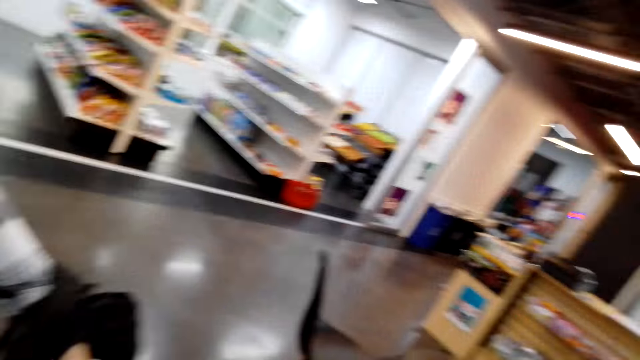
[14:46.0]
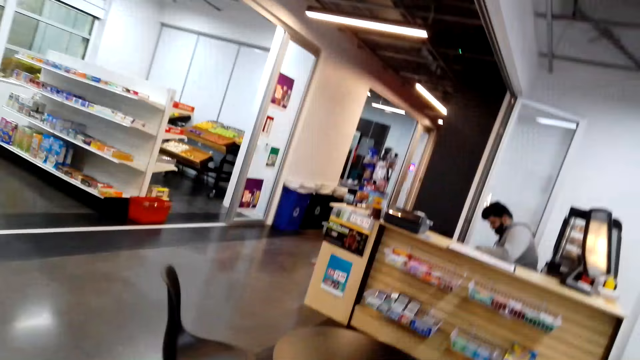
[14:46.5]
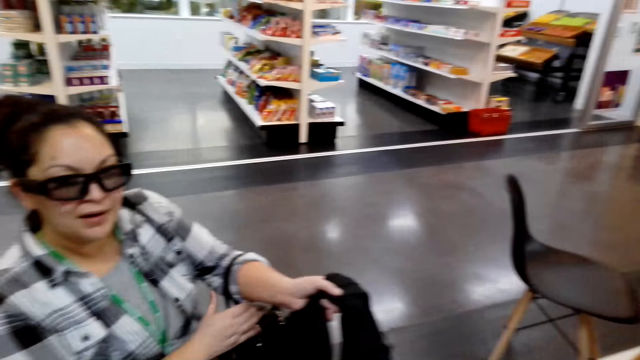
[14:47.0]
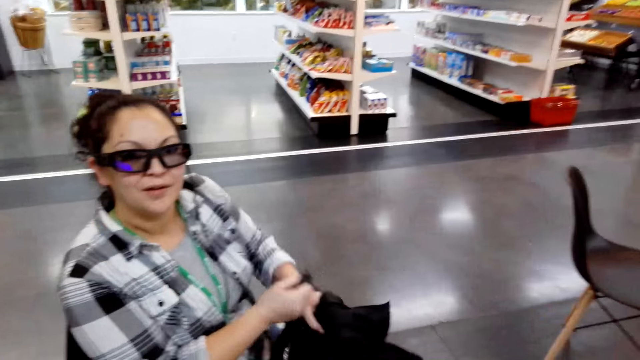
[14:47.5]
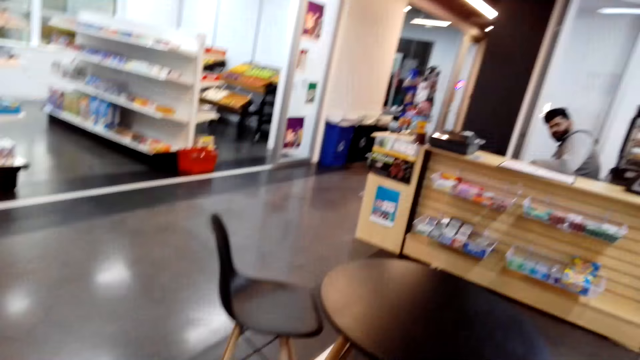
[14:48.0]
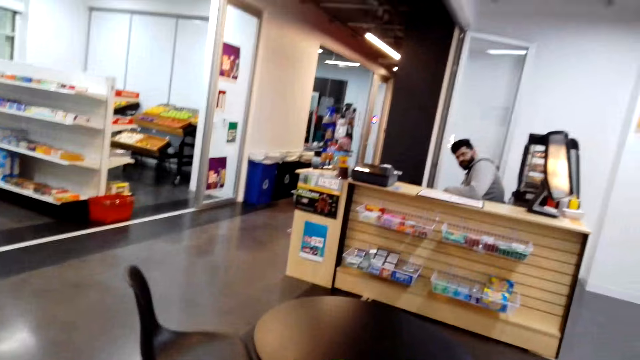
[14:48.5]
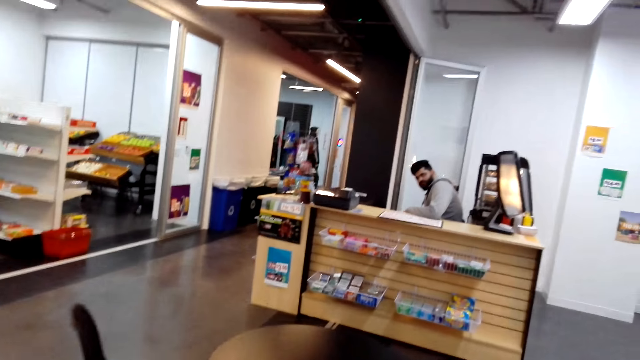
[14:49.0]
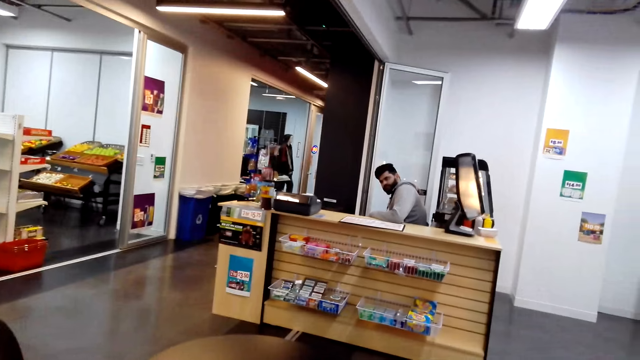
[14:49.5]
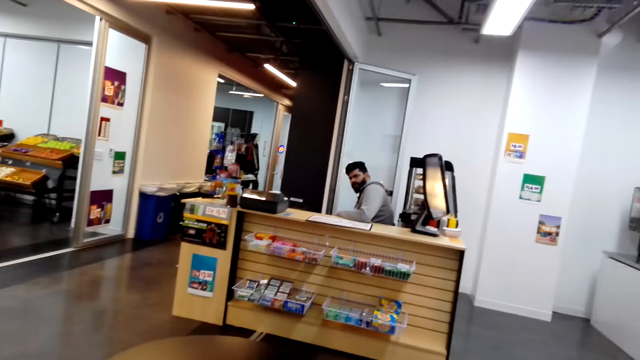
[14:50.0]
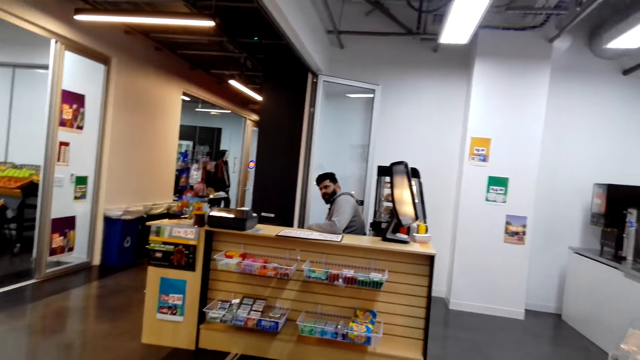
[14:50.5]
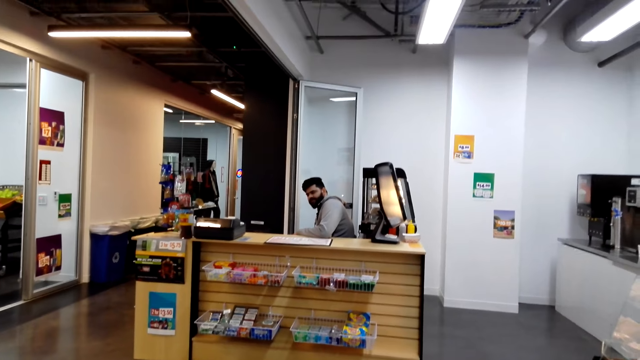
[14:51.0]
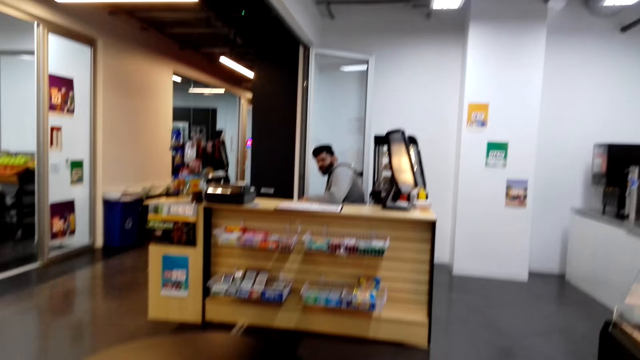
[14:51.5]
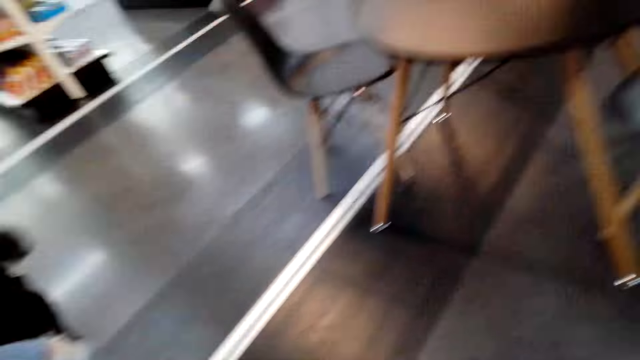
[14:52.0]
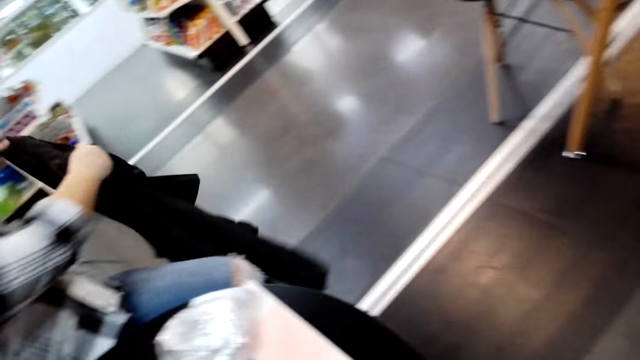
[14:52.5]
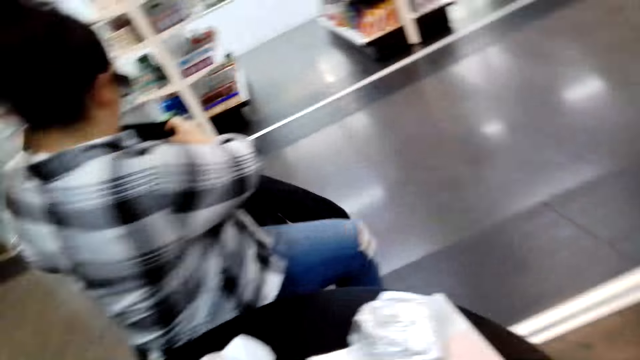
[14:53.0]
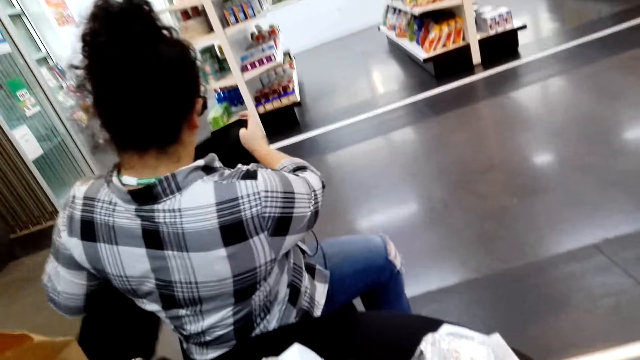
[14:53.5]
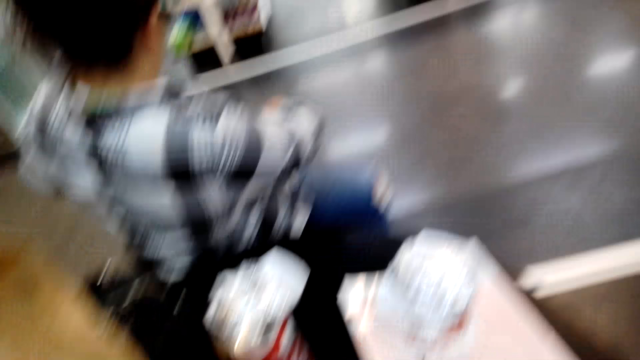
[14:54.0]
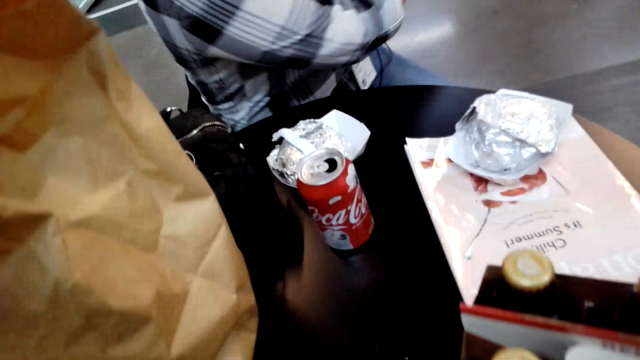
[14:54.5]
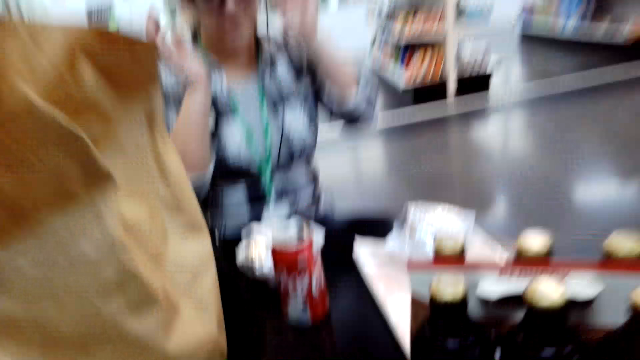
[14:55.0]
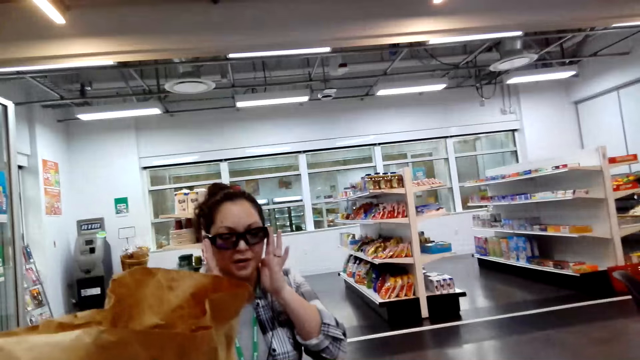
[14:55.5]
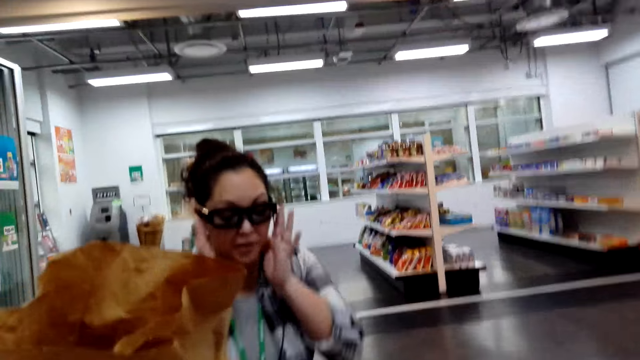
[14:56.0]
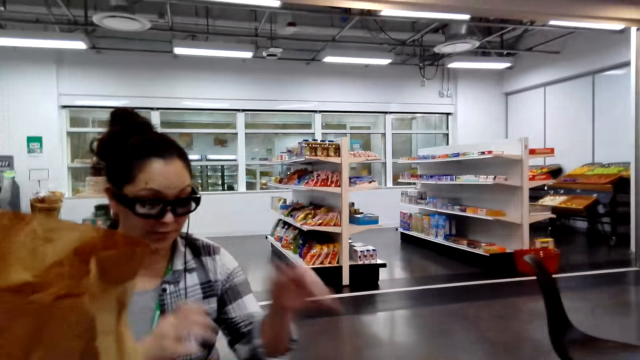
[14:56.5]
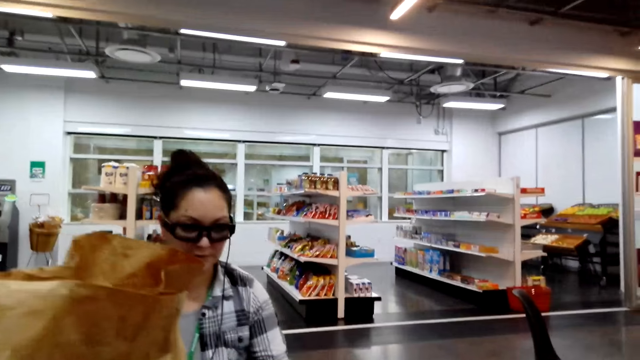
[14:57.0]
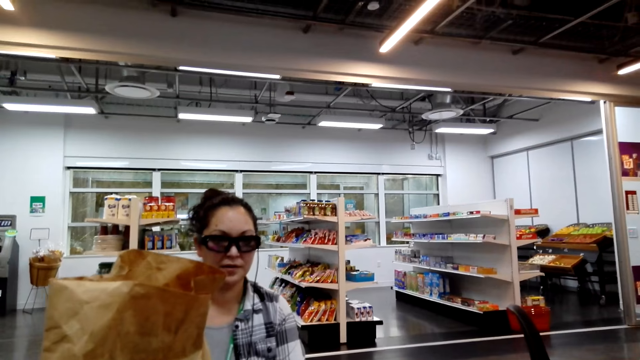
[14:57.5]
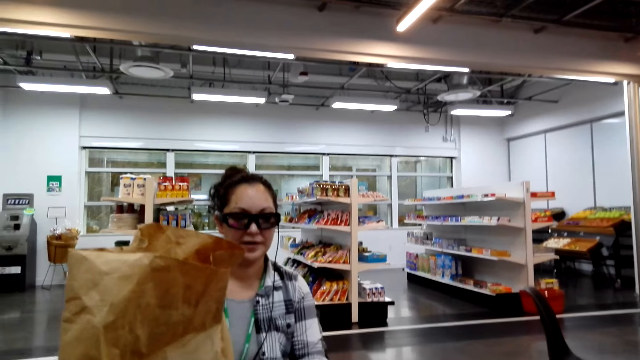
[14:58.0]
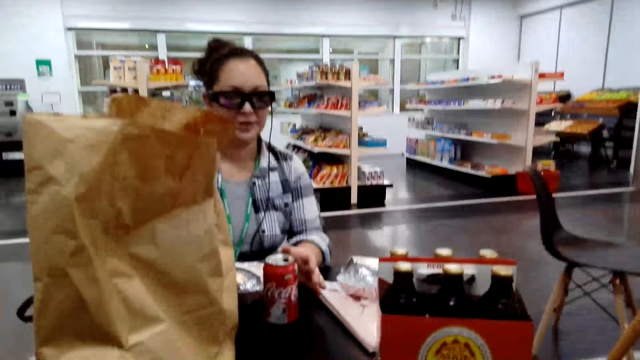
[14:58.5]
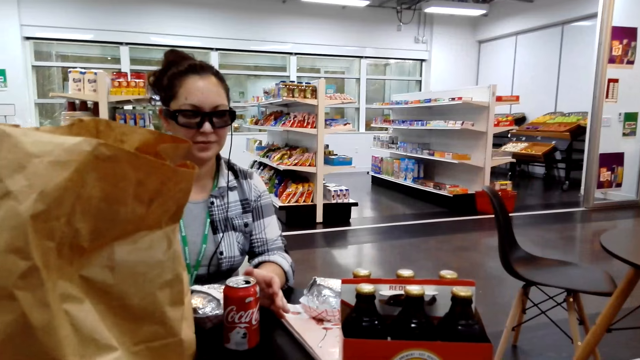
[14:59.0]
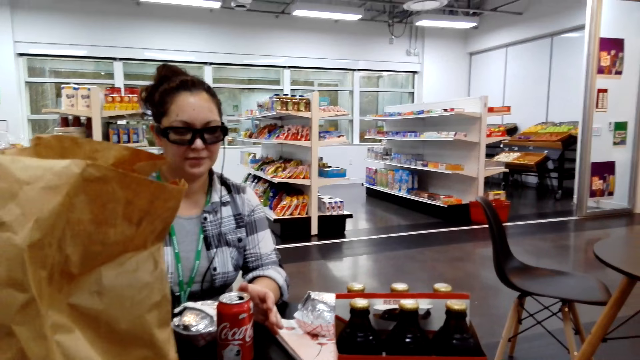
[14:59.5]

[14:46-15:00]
The camera wearer puts the carrying bag on the table.

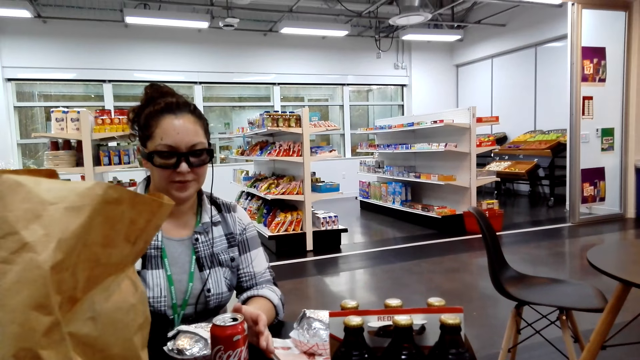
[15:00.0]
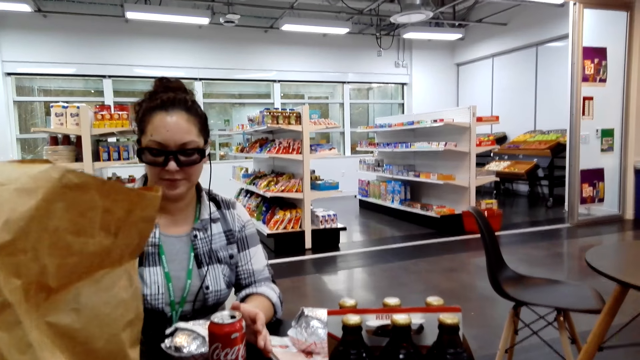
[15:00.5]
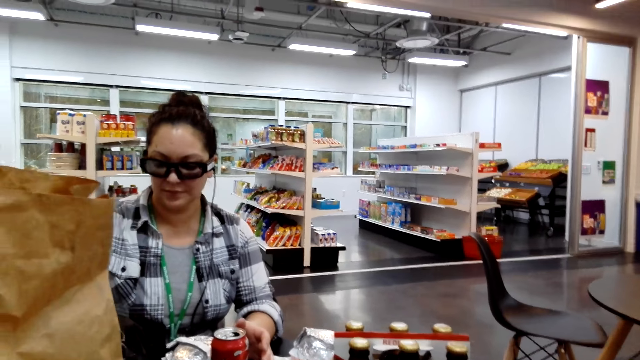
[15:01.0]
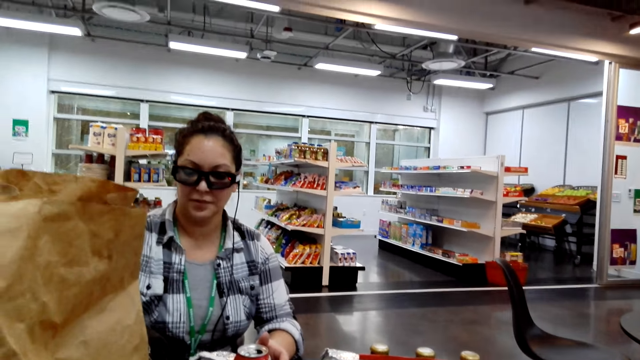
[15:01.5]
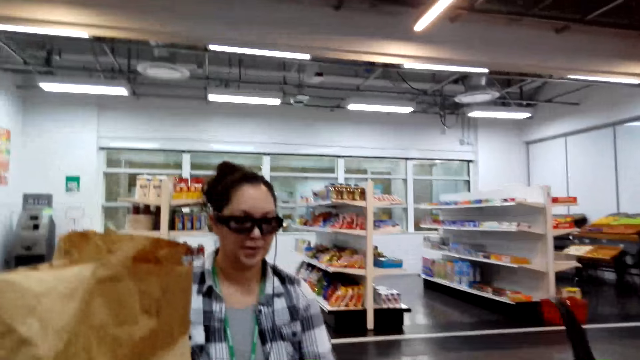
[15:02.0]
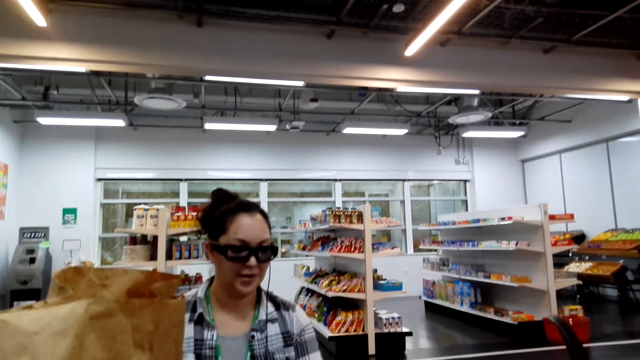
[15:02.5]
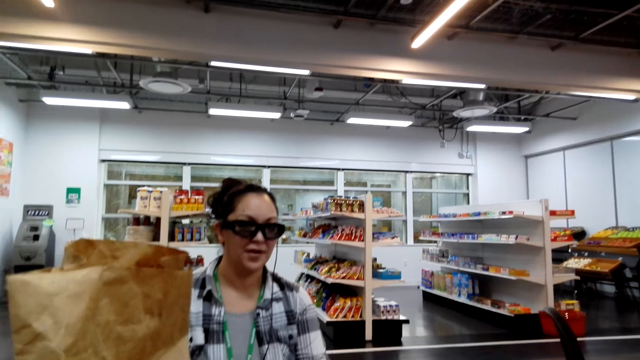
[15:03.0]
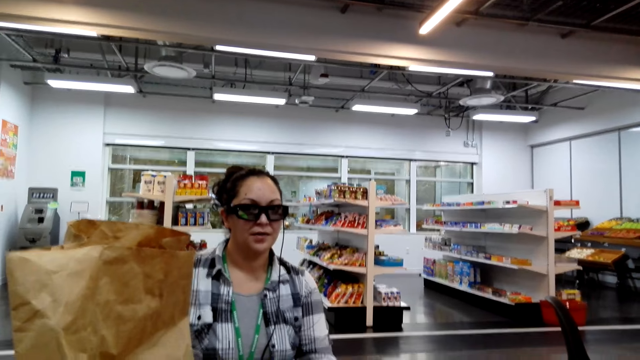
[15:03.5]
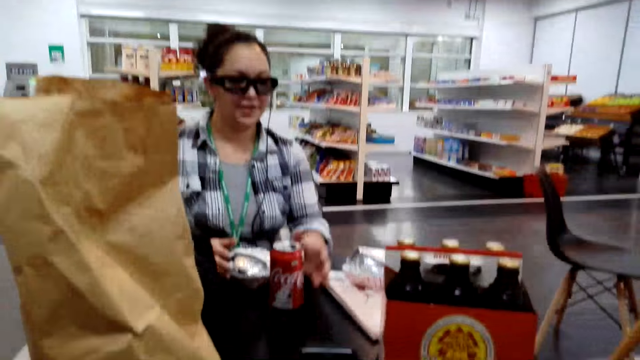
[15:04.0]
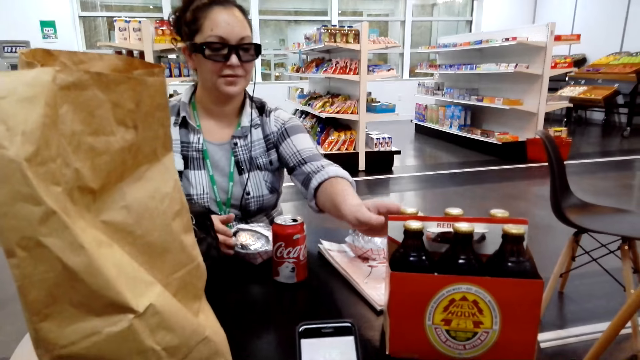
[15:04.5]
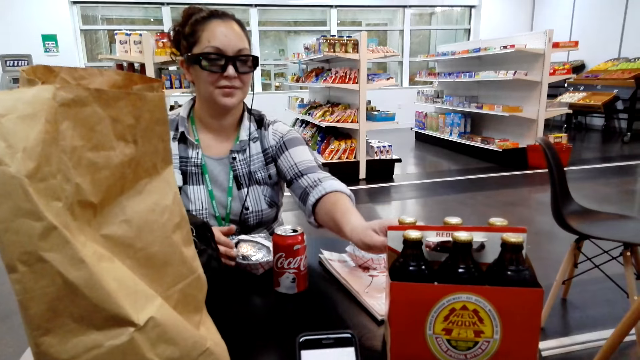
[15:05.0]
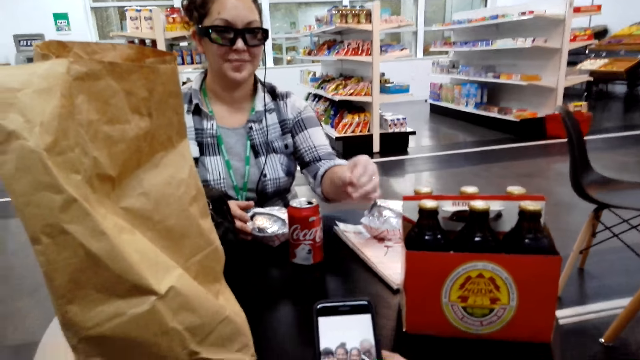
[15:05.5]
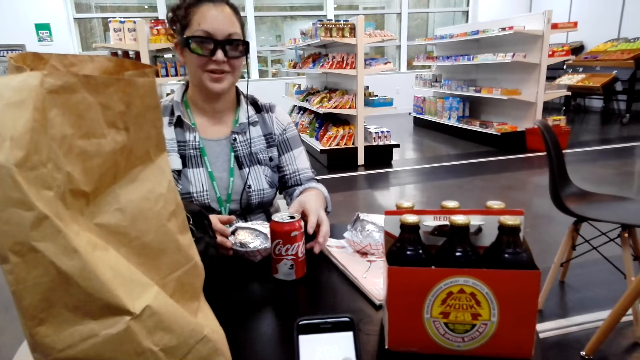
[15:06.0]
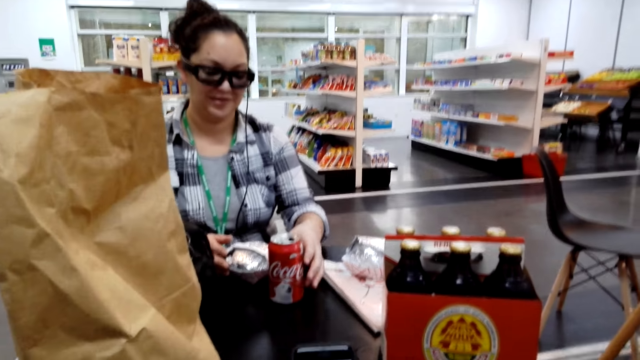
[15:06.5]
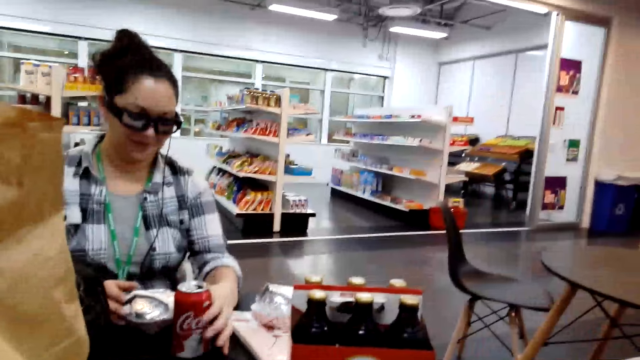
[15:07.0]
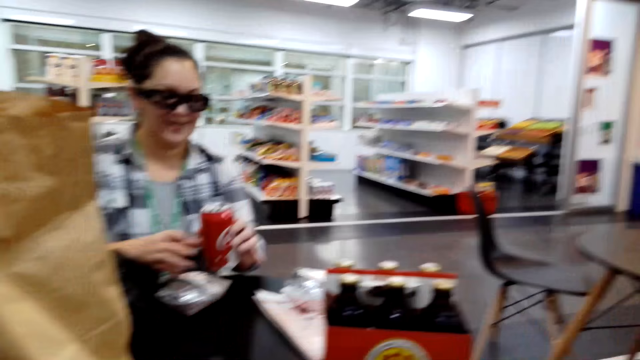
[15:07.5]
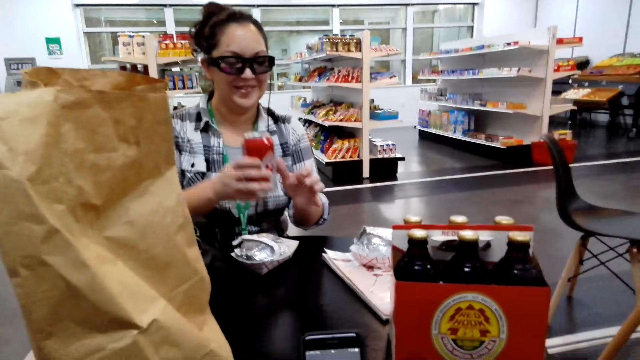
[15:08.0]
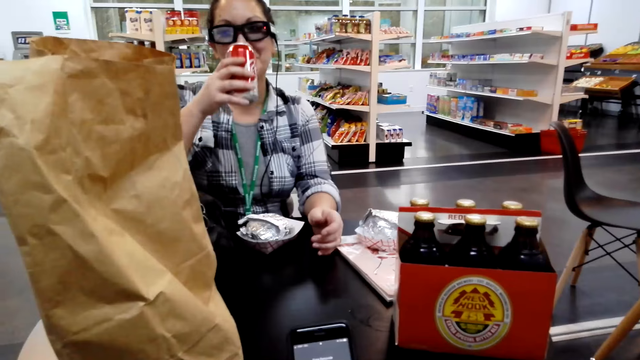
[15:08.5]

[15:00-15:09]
A woman talks with the camera wearer. A man touches the box of Red Hook beer. The camera wearer looks at the phone. A person picks up the Coca-Cola tin.
